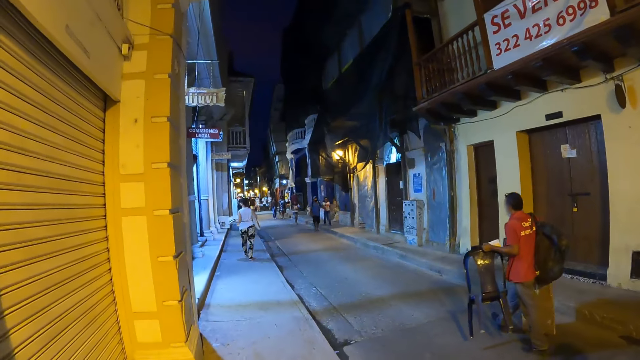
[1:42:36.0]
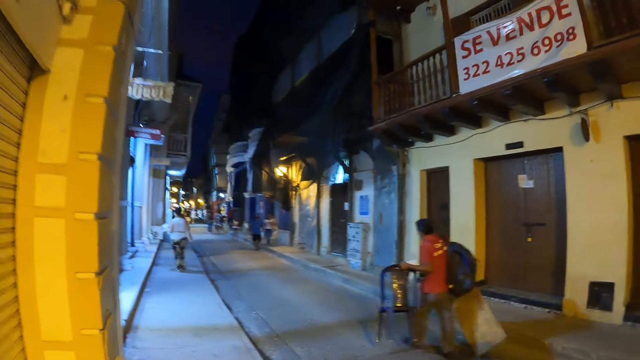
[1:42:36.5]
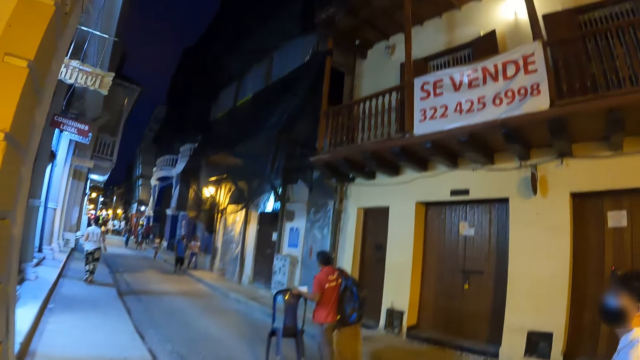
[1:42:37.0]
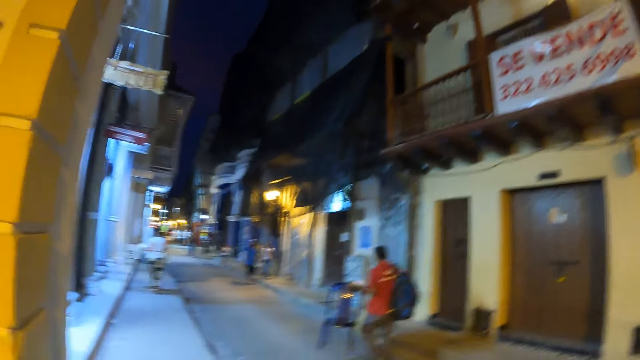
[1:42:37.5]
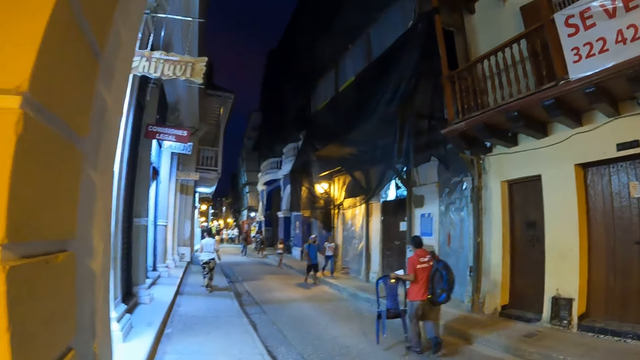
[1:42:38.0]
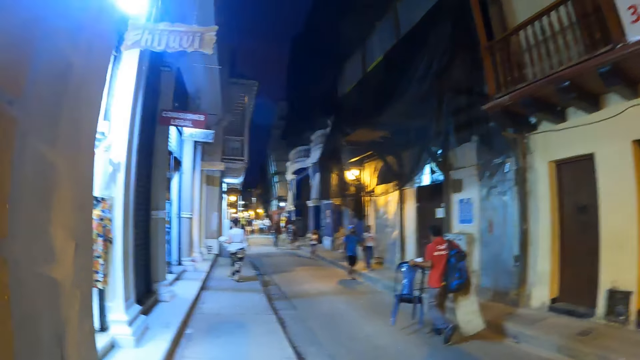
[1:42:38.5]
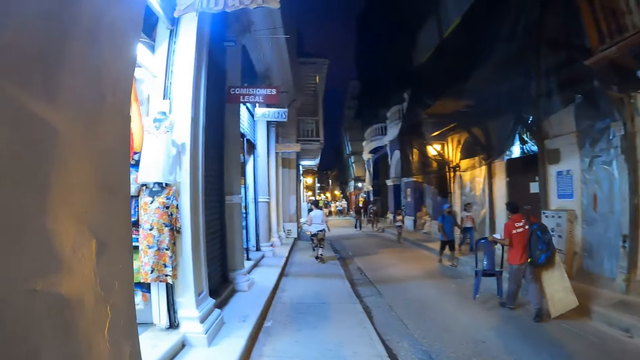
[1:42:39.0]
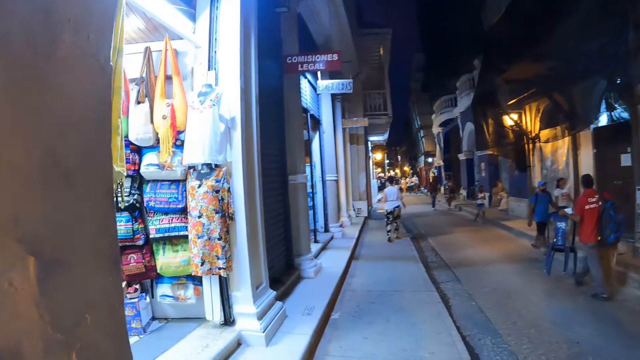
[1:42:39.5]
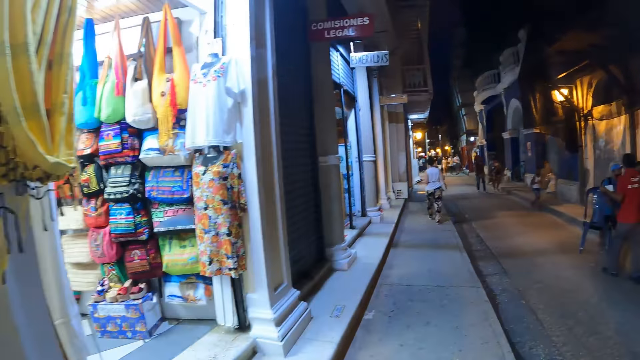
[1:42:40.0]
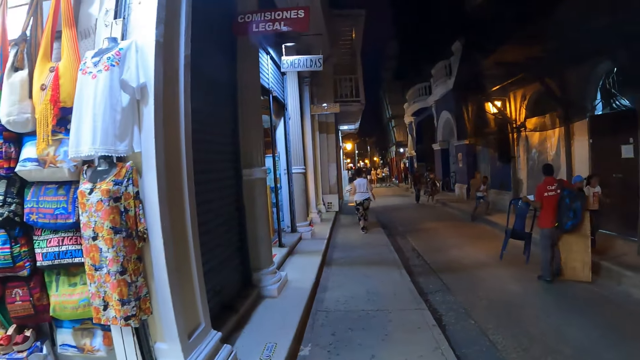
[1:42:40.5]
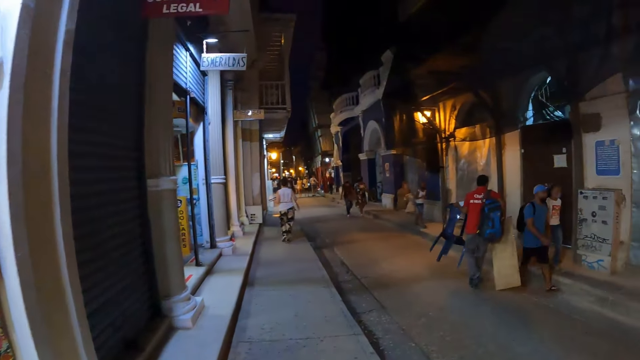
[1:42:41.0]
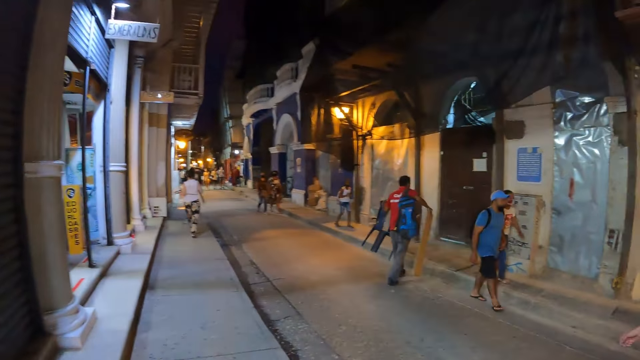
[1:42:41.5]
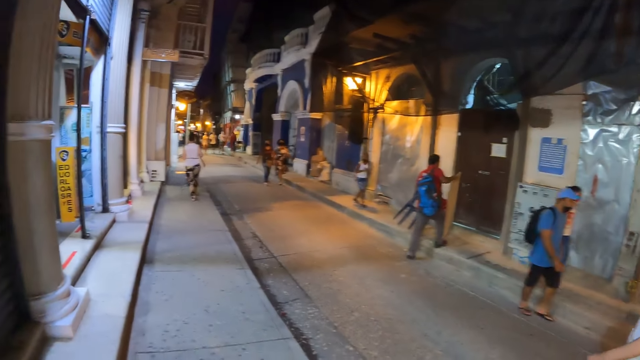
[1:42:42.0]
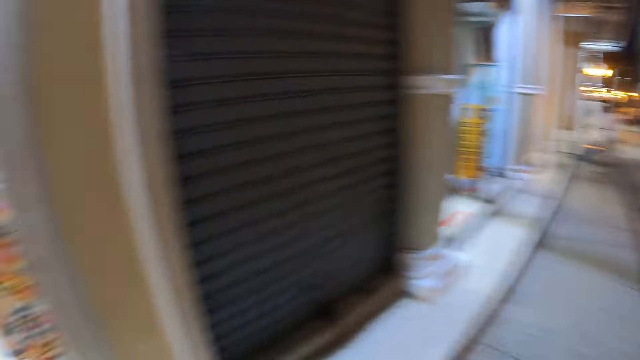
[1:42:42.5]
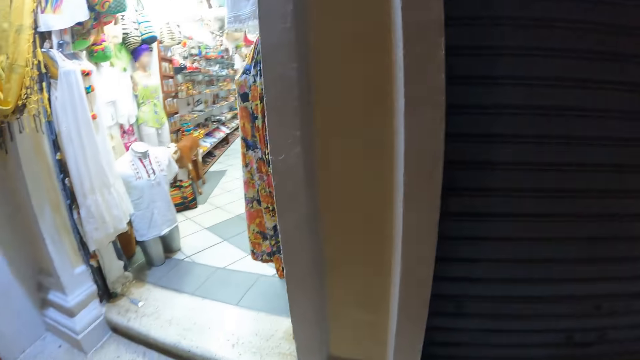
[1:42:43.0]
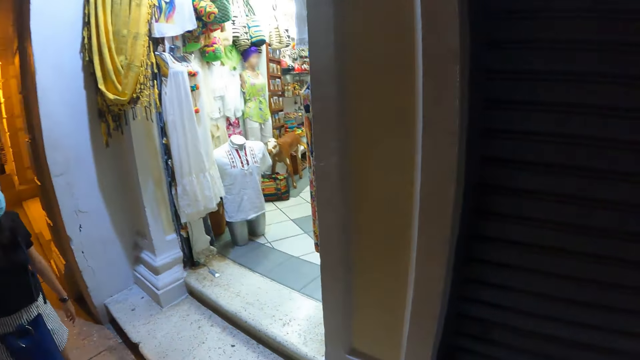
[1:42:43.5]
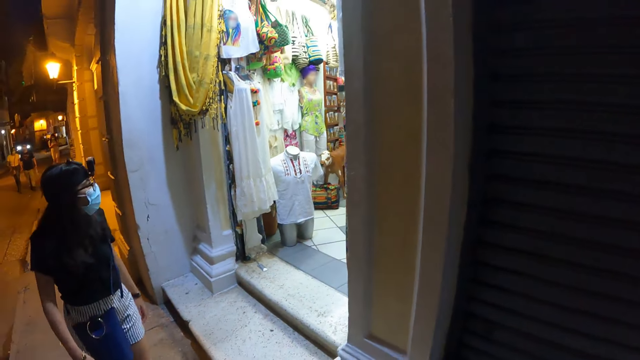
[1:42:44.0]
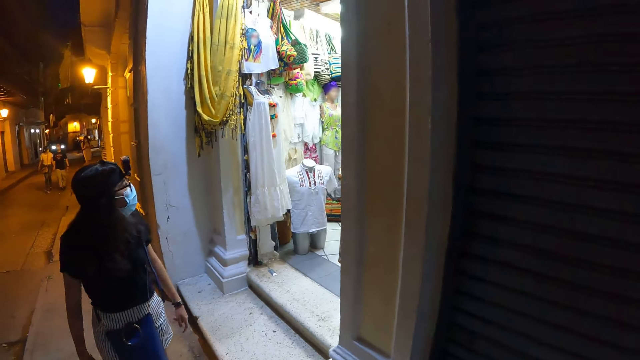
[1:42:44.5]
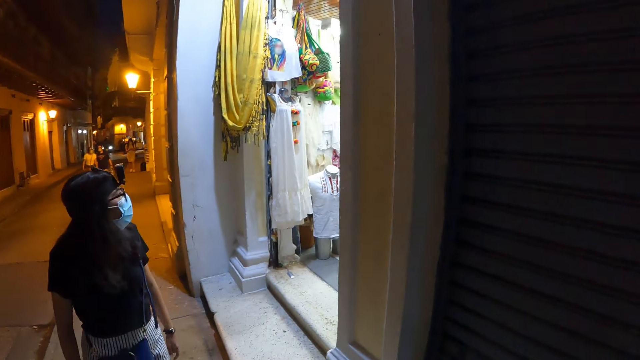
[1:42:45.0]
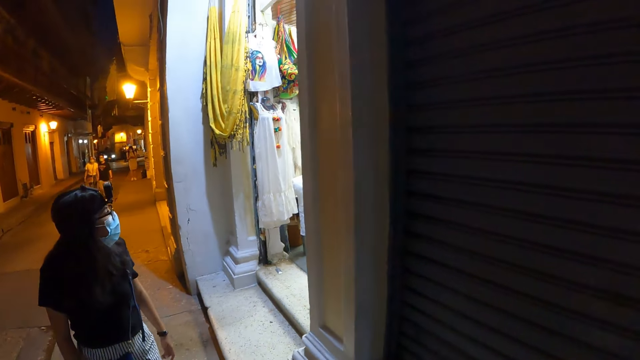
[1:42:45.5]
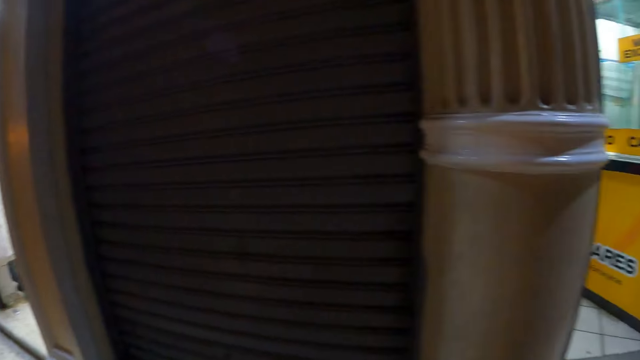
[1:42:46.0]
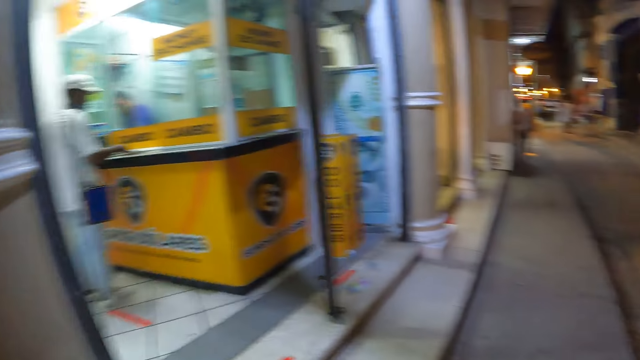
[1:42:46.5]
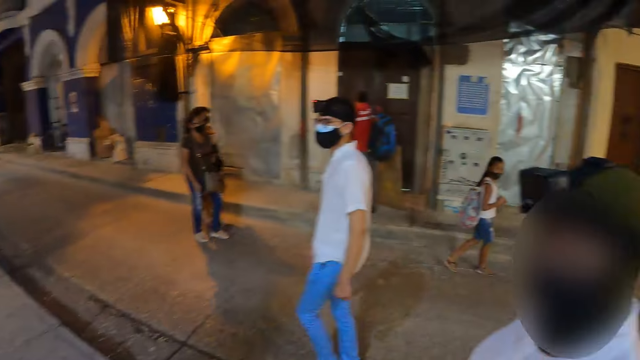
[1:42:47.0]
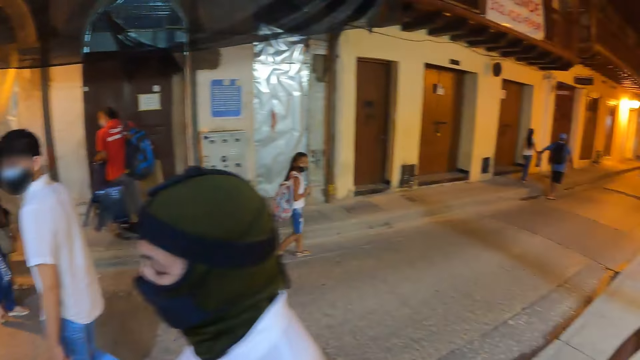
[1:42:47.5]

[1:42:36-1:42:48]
The camera wearer looks around the building.

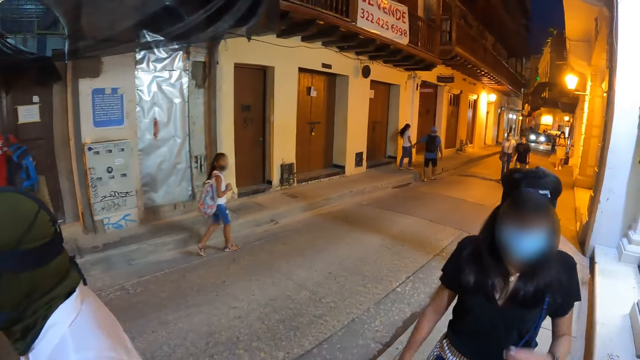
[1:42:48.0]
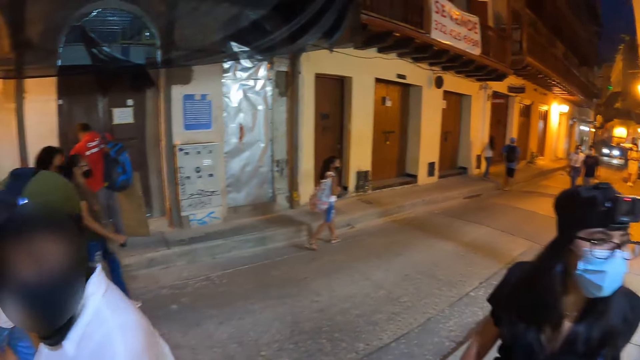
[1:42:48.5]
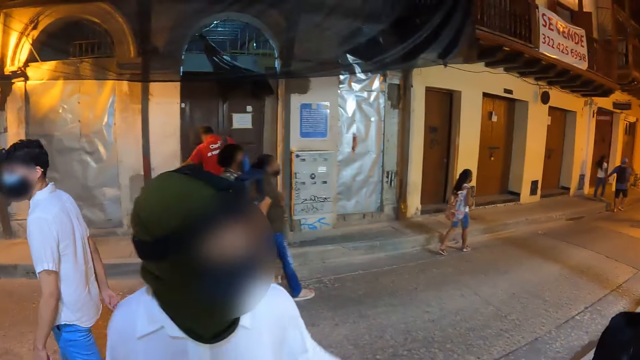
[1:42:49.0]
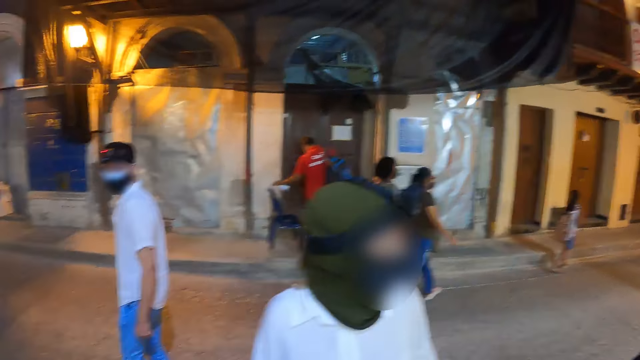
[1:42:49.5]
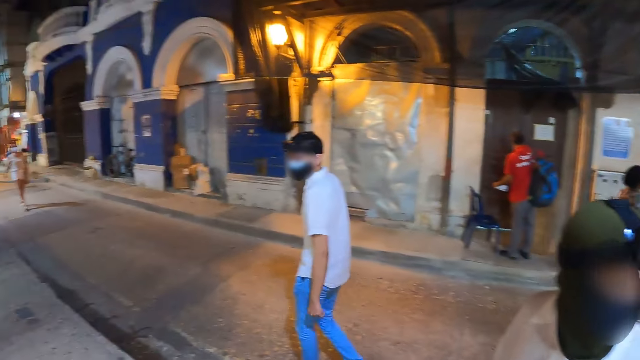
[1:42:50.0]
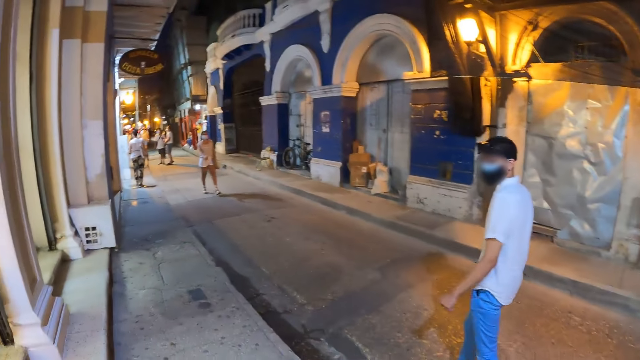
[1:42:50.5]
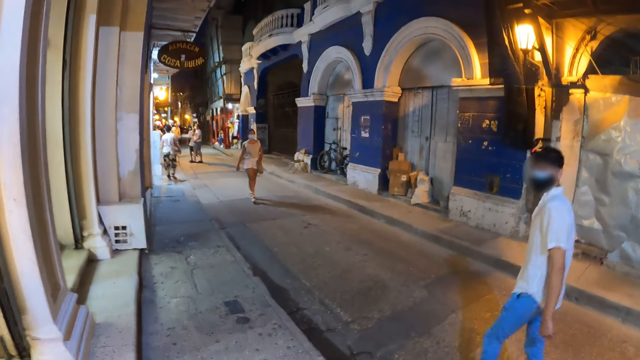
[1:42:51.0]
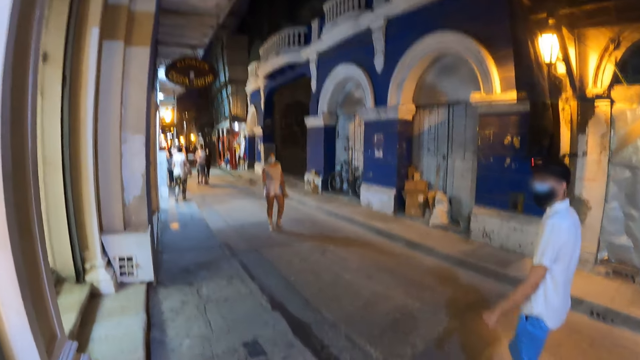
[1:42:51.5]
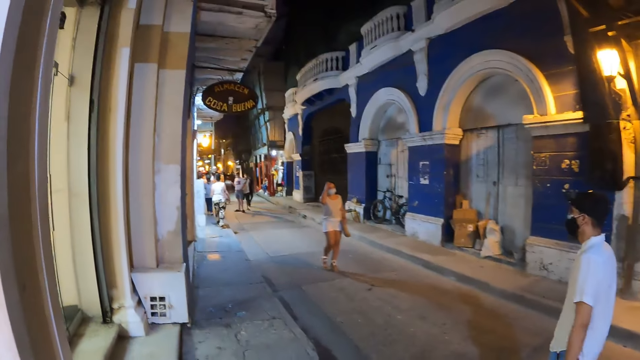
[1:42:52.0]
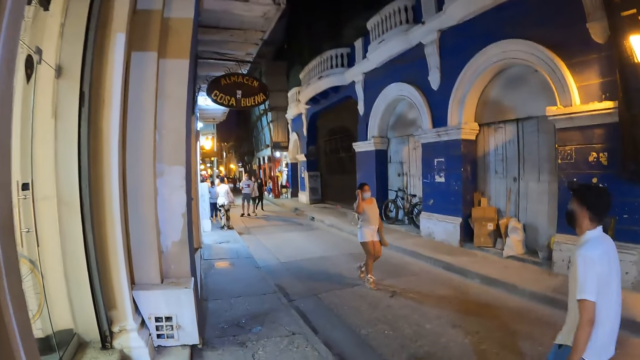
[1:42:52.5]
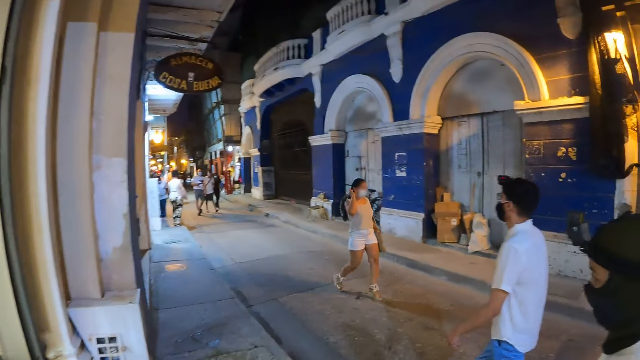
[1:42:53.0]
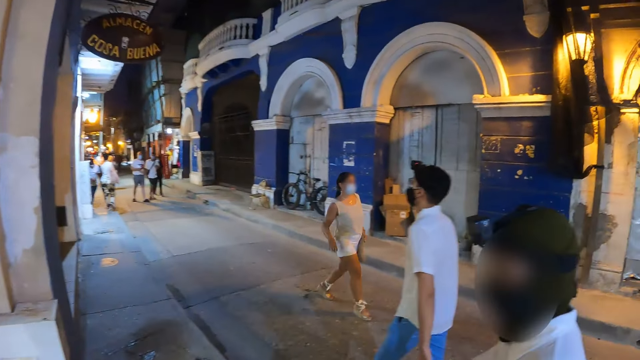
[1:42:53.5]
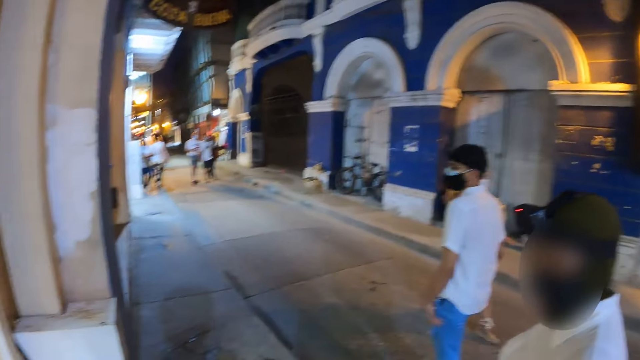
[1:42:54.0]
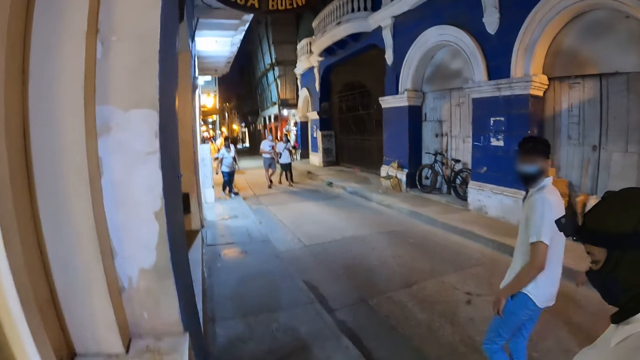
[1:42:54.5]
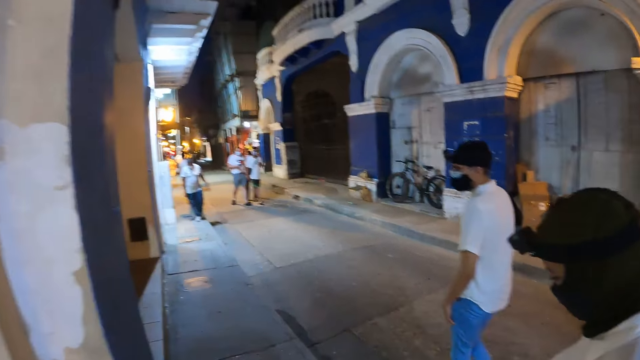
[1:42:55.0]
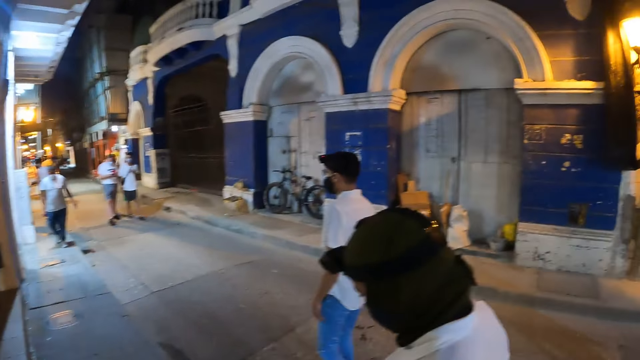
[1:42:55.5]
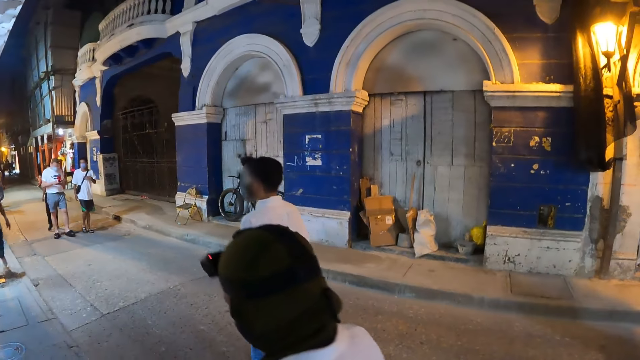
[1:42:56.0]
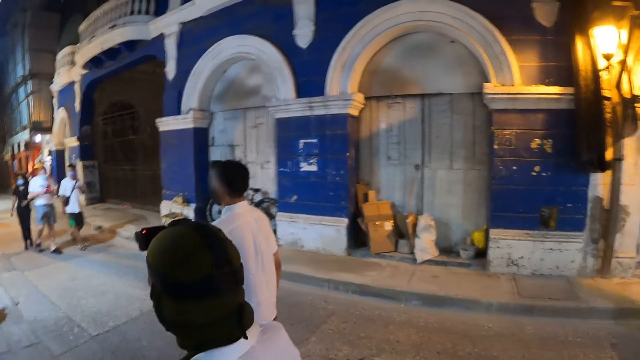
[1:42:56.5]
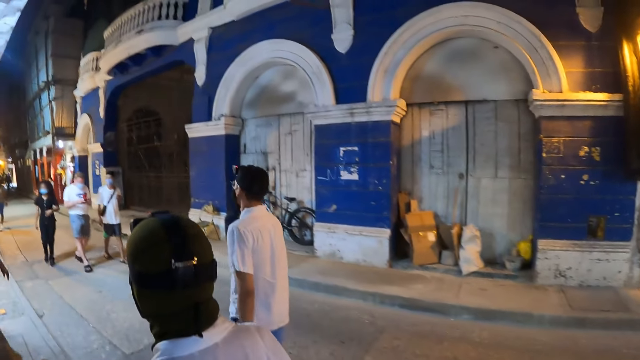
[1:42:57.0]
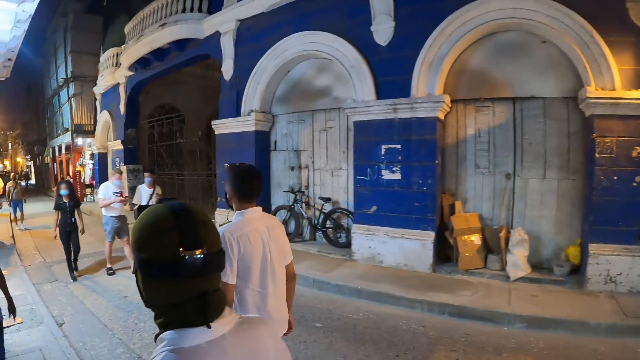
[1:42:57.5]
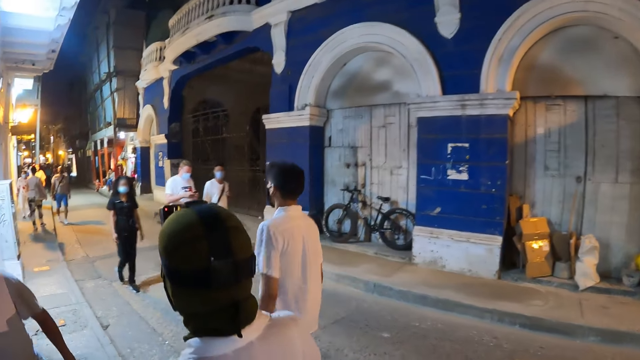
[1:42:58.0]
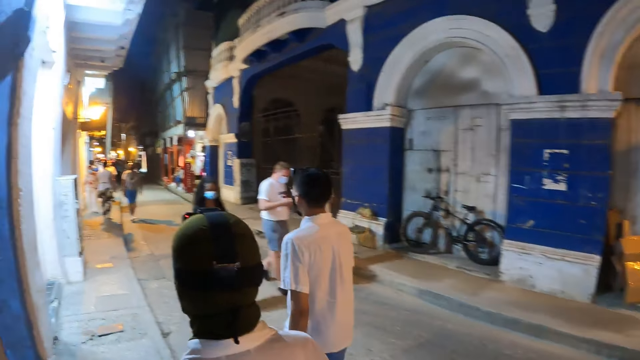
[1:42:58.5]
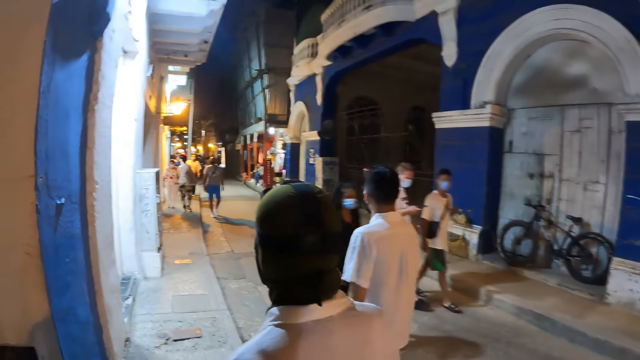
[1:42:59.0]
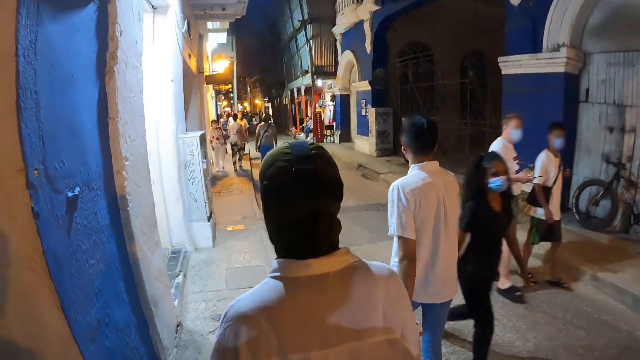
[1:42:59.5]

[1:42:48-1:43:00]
The camera wearer walks on the sidewalk. They interact with a woman. They walk on the sidewalk.
